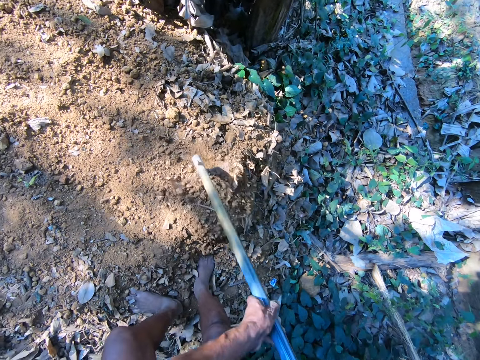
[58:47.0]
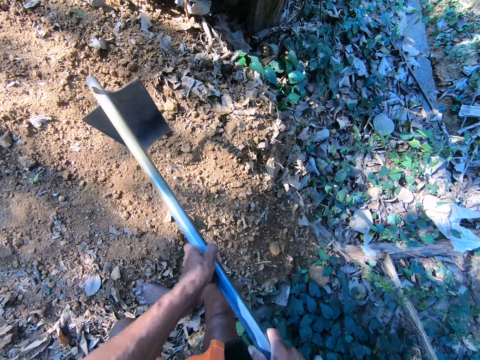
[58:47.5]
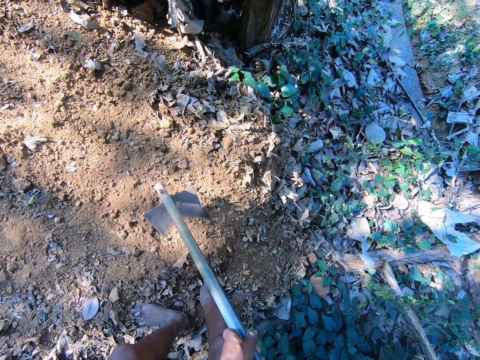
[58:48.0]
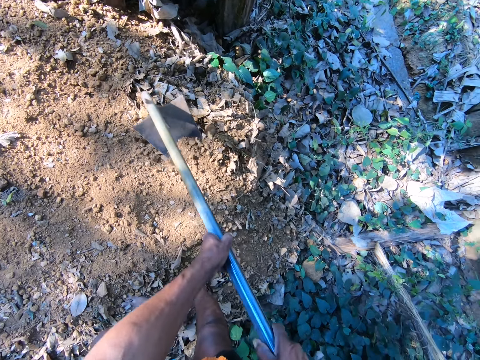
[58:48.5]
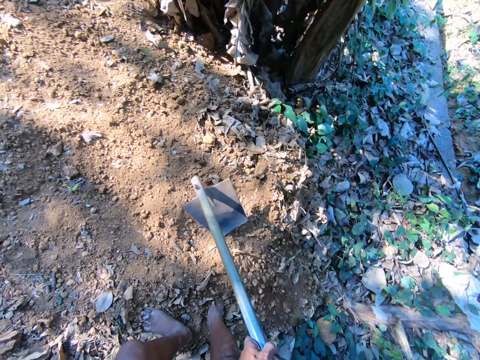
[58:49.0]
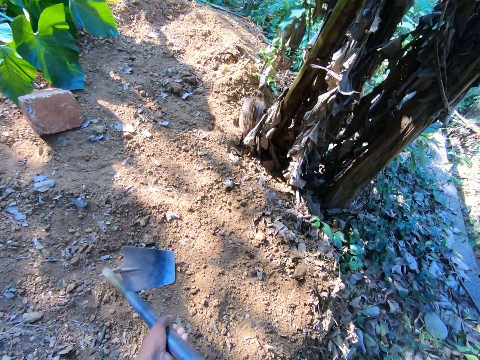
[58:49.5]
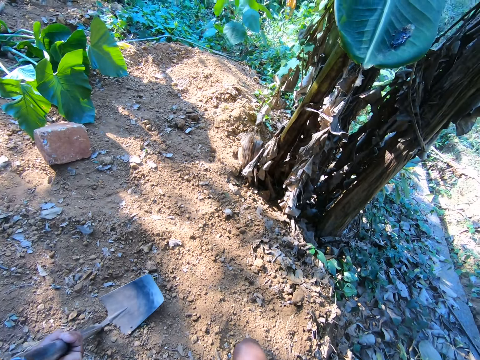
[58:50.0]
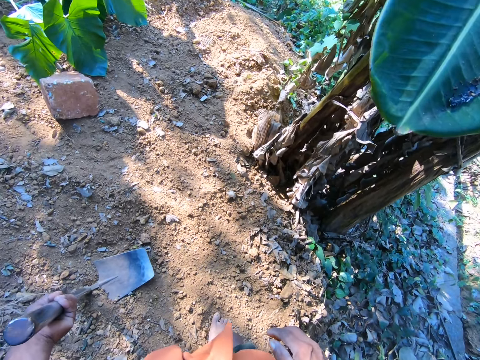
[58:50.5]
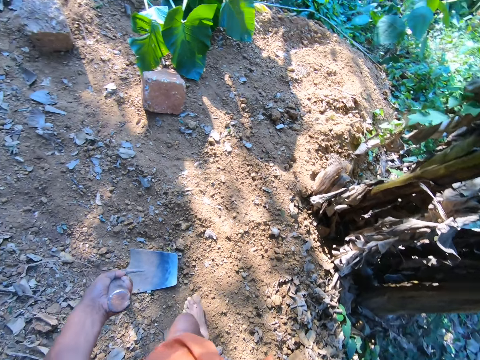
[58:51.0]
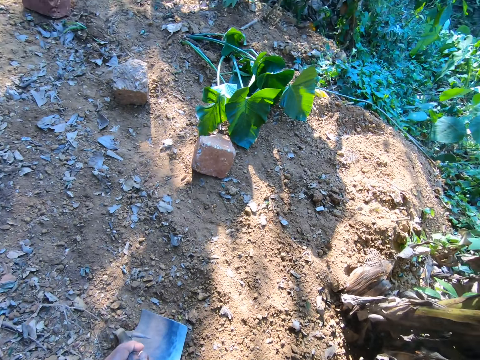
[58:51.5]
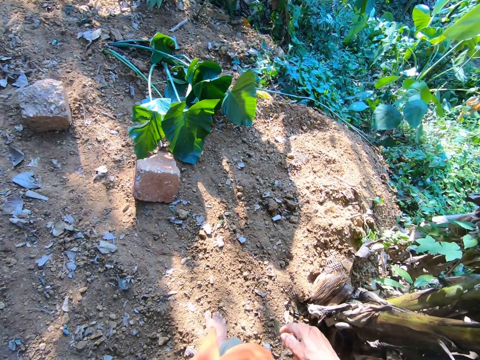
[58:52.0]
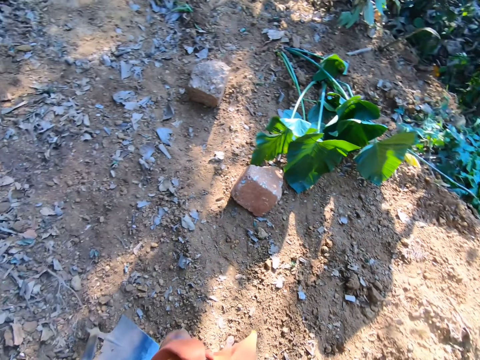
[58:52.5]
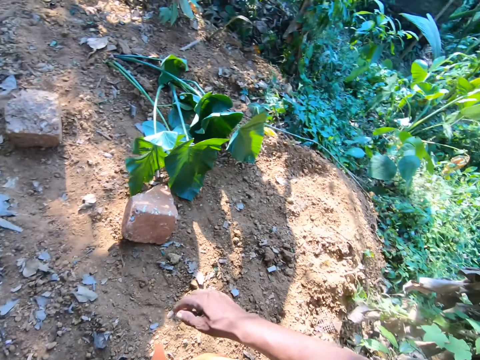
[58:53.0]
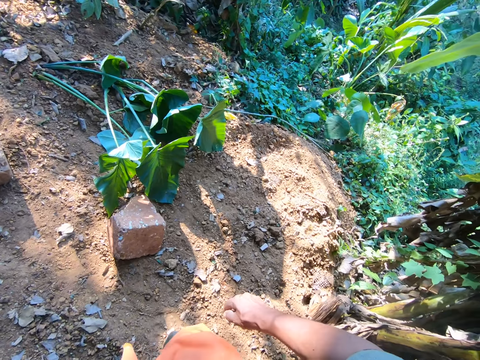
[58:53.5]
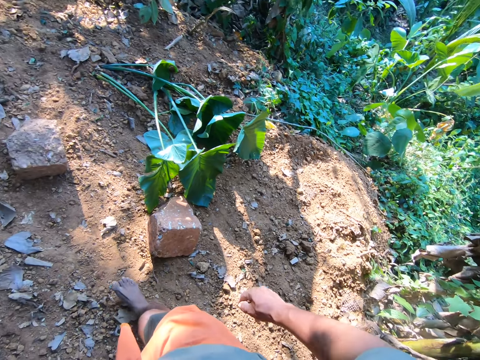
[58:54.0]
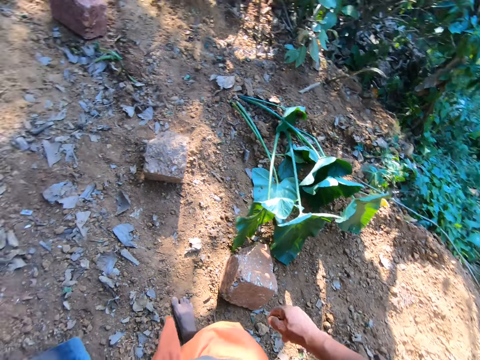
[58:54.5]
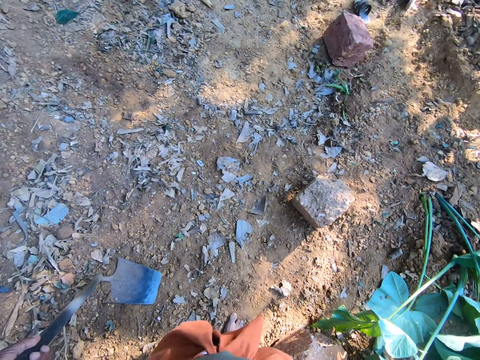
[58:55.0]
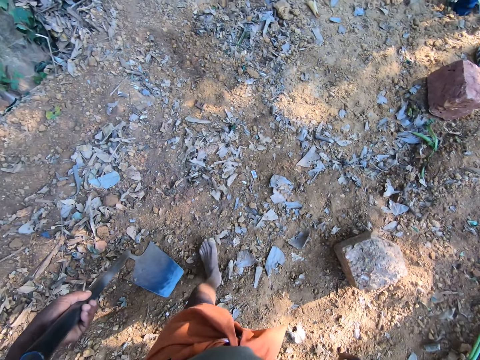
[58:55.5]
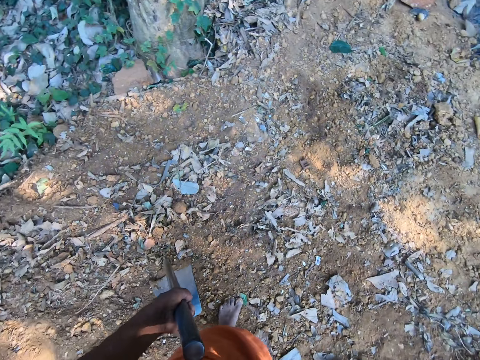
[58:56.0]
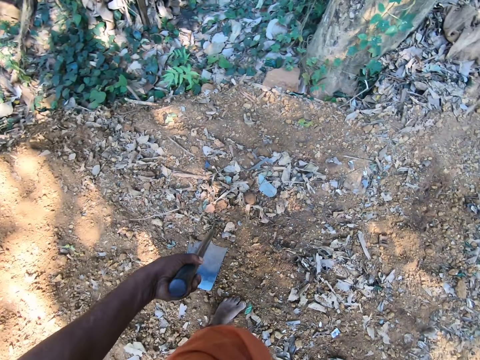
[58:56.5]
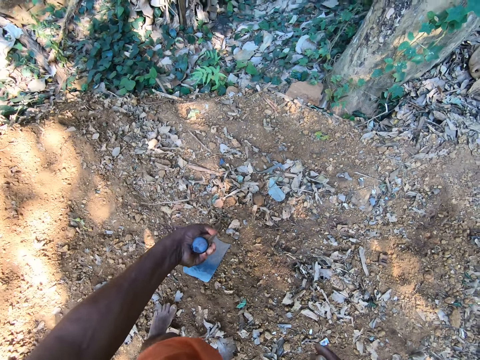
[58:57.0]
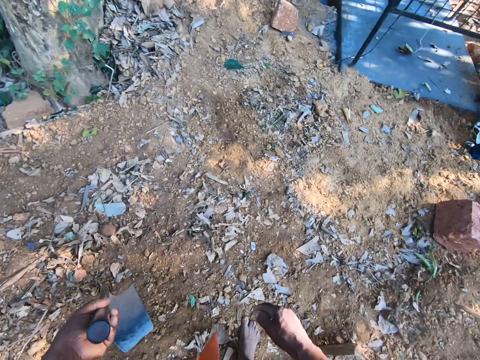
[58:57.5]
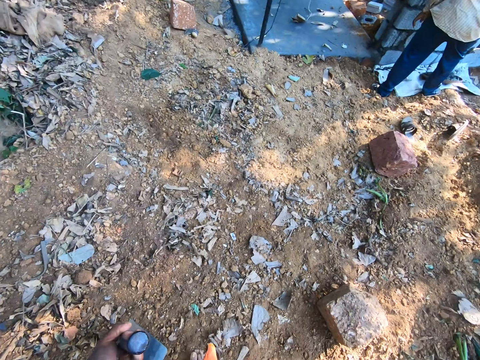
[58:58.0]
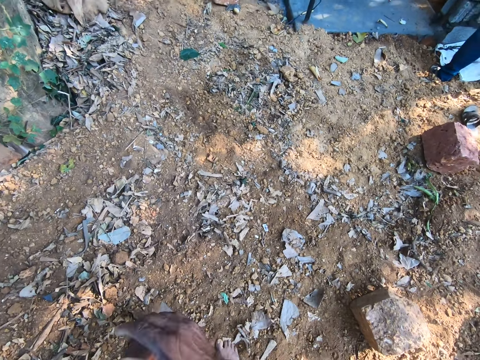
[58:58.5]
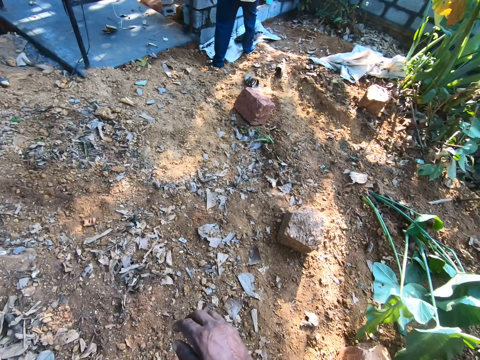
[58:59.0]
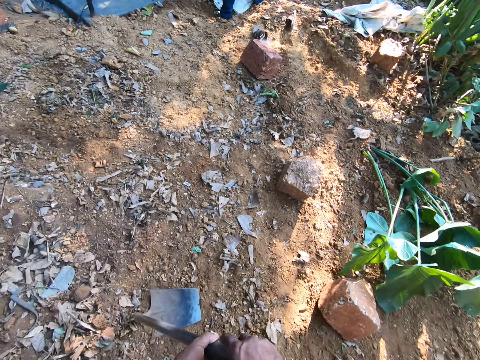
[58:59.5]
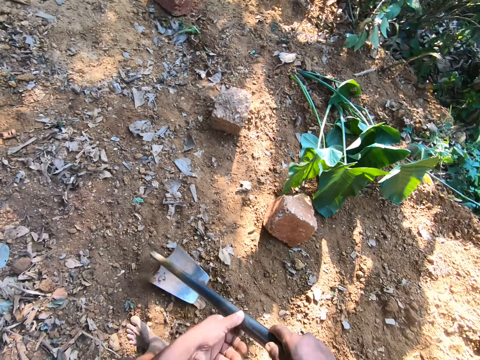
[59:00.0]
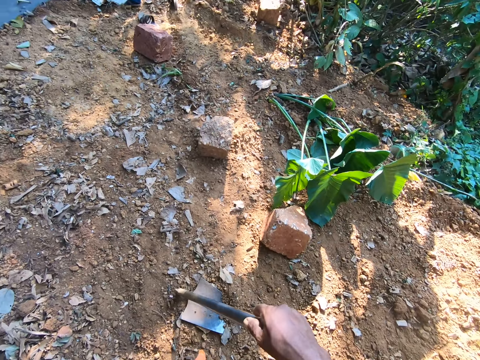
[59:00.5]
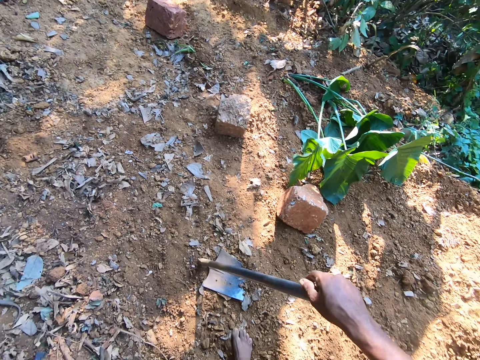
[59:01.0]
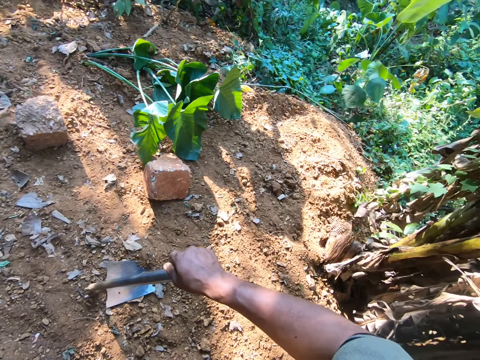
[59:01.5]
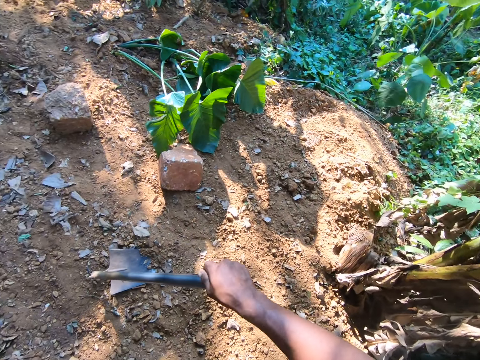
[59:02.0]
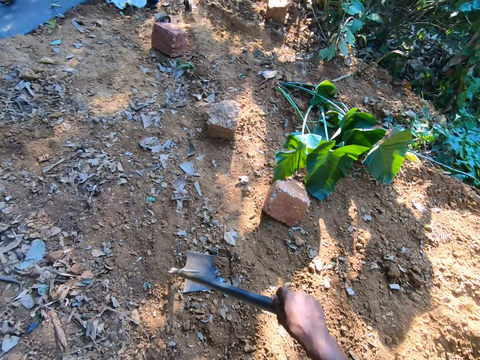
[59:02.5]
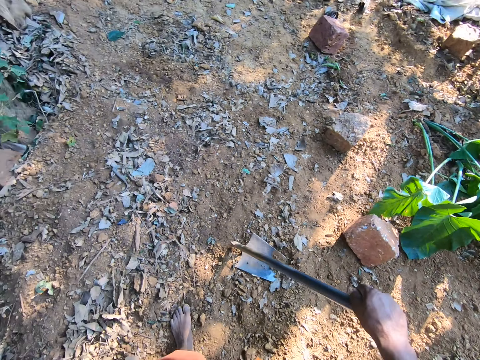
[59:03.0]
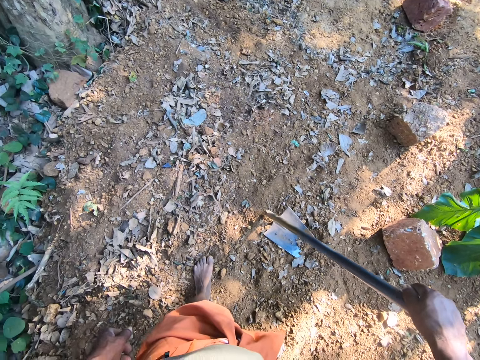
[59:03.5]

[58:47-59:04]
The camera wearer holds the hoe on the ground in an upright position with his left hand. He walks around. He looks around. He holds the hoe on the ground in an upright position with both hands. He holds the hoe on the ground in an upright position with his right hand.

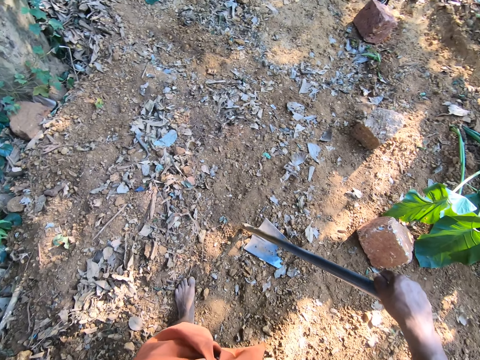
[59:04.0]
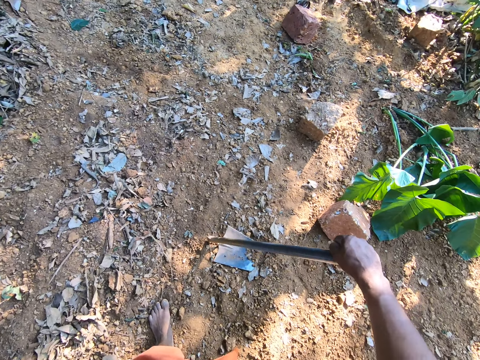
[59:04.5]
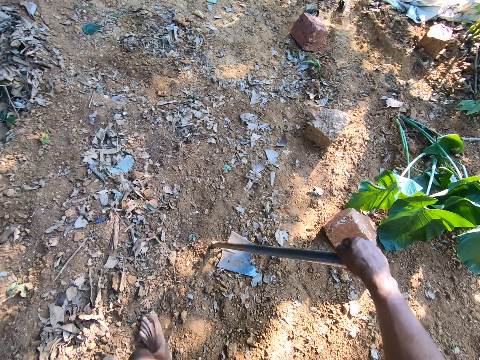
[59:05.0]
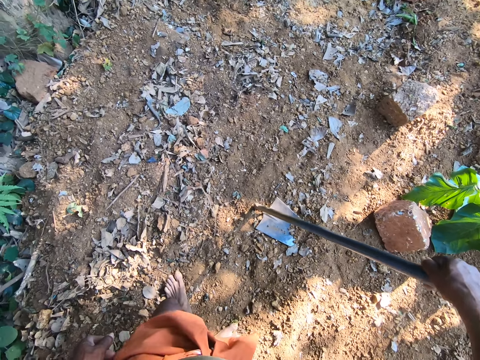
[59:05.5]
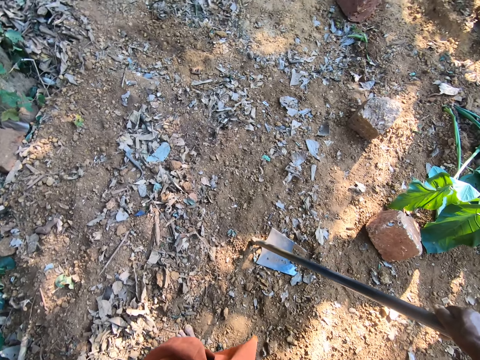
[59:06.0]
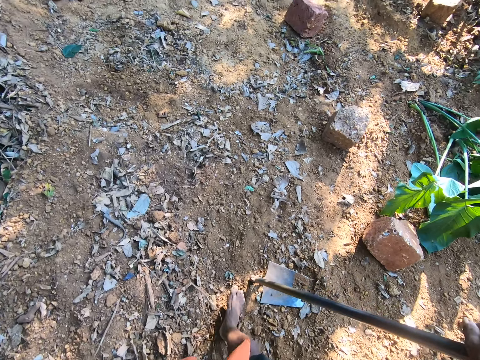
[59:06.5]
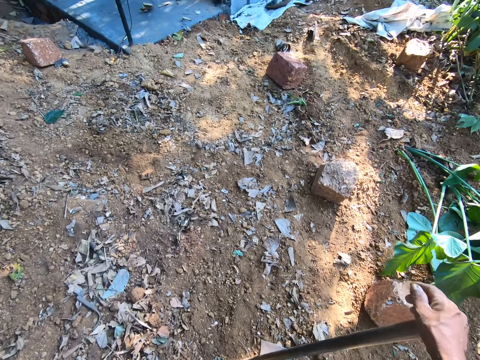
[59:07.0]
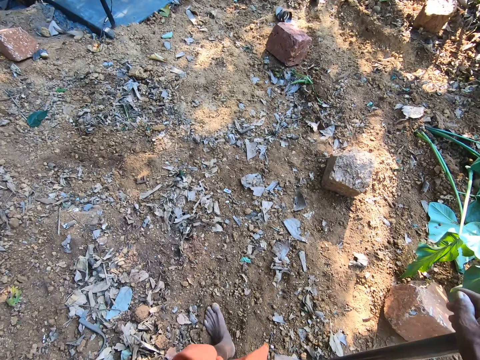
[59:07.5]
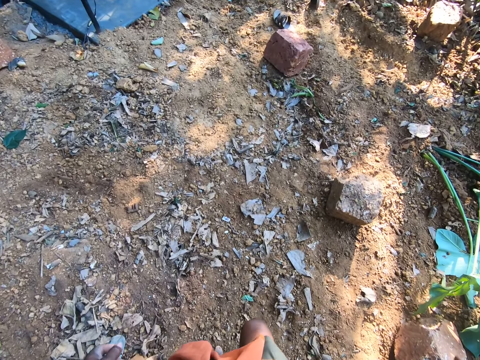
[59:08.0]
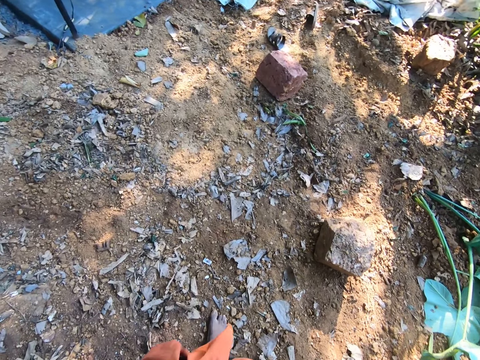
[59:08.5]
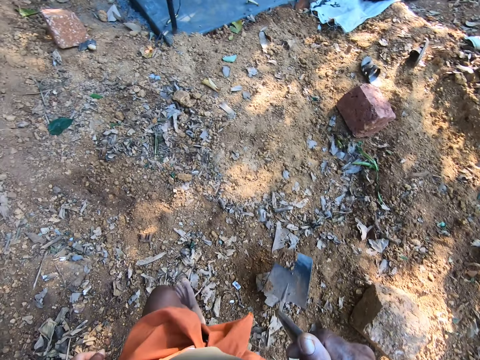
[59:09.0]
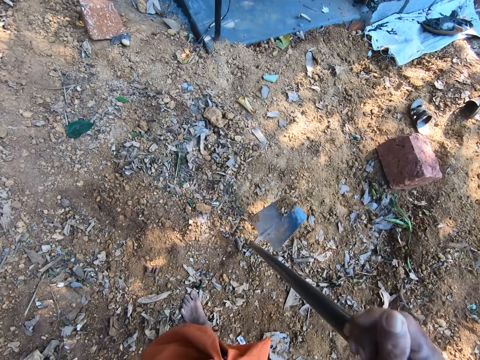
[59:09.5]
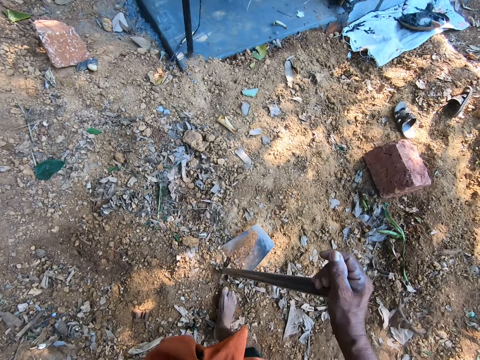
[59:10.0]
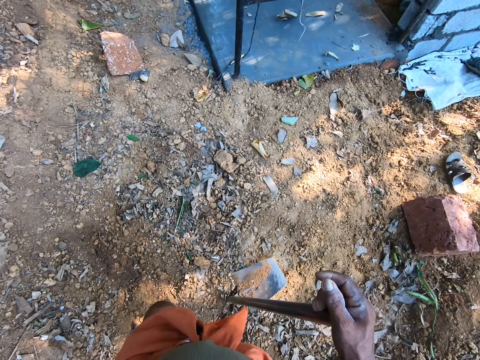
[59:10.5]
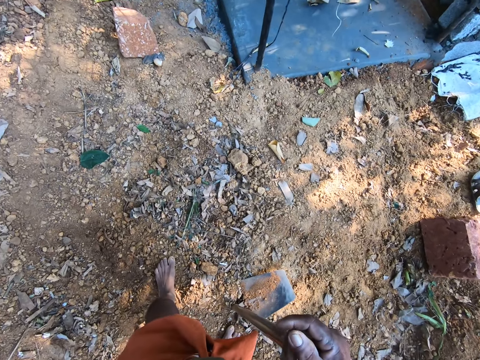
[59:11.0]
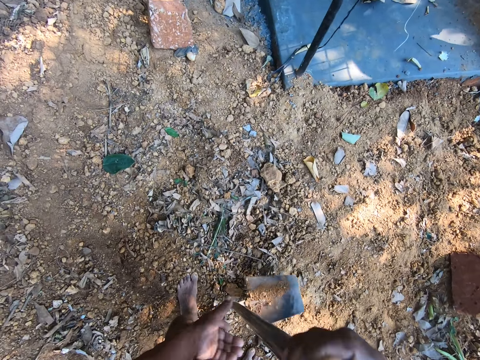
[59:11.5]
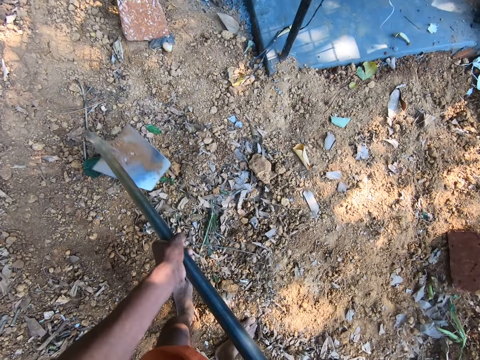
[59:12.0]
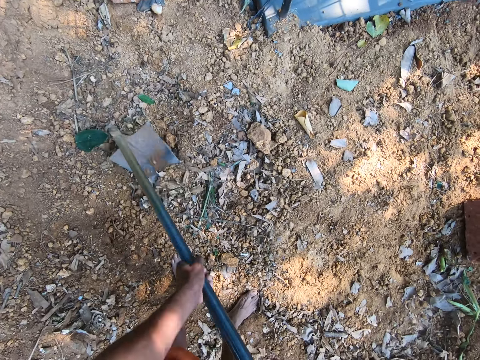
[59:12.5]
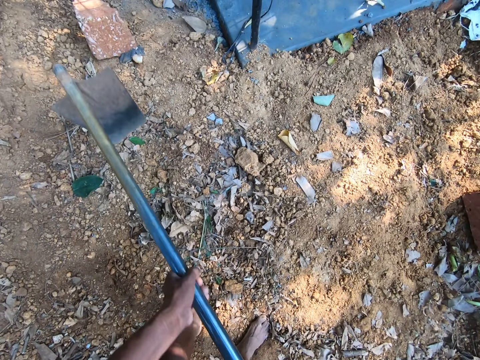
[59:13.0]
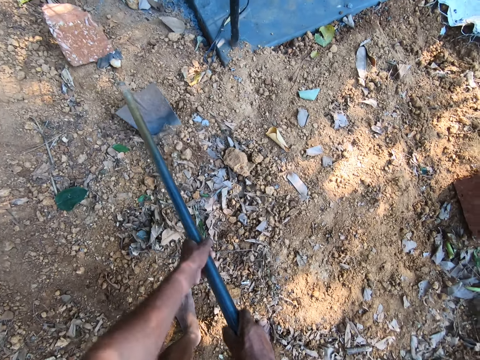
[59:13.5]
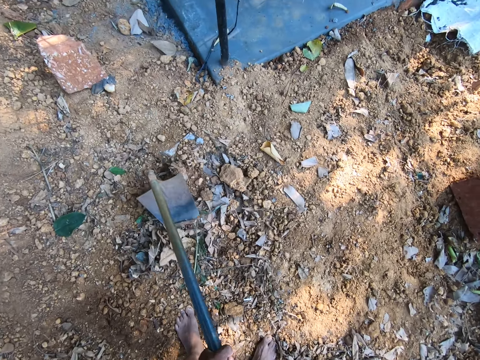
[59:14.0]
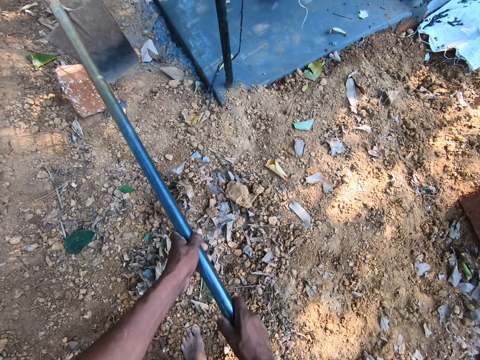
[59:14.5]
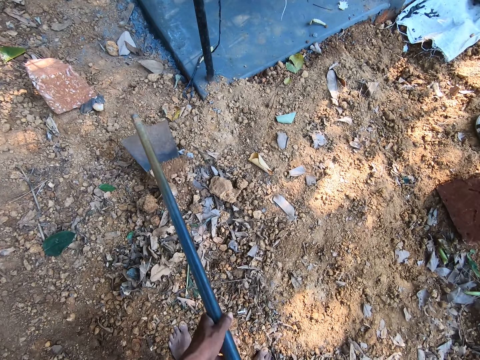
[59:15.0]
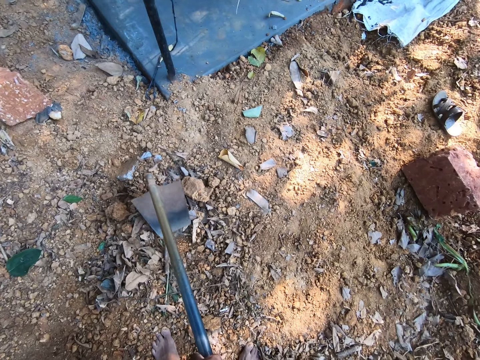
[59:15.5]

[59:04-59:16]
The camera wearer walks around. He holds the hoe on the ground in an upright position with his right hand. He holds the hoe with both hands. He gathers debris on the ground with the hoe in his hands. He uses a shovel to dig.
